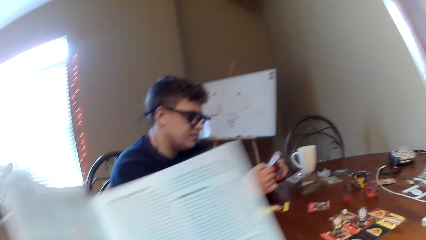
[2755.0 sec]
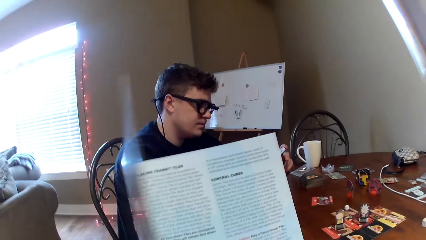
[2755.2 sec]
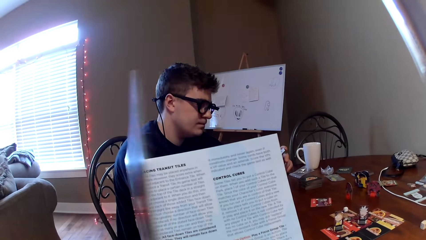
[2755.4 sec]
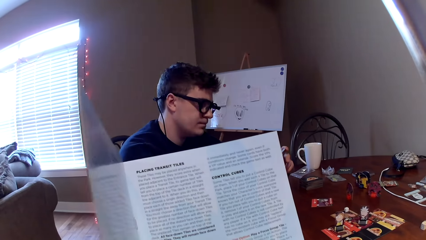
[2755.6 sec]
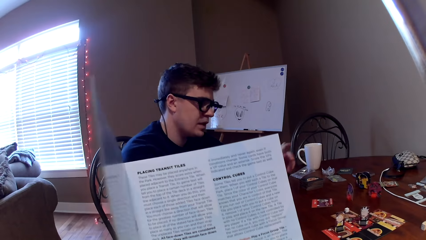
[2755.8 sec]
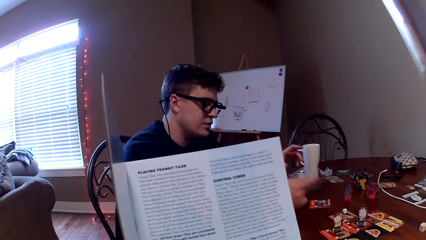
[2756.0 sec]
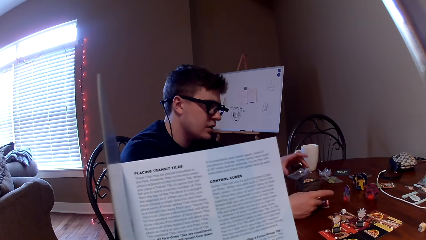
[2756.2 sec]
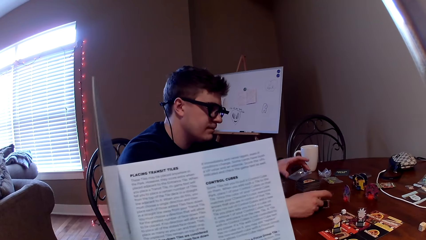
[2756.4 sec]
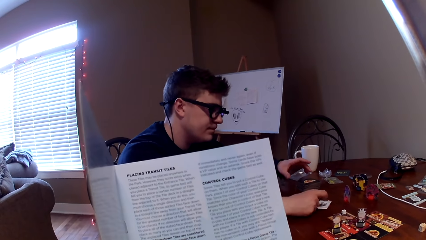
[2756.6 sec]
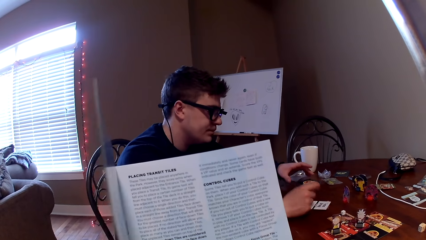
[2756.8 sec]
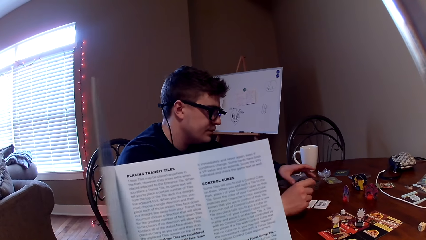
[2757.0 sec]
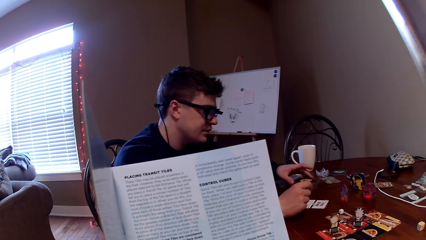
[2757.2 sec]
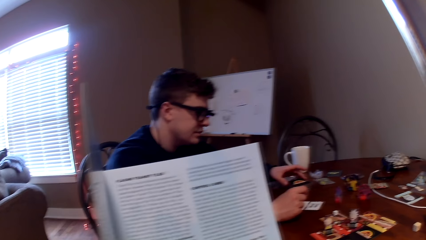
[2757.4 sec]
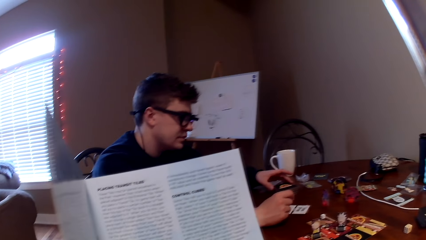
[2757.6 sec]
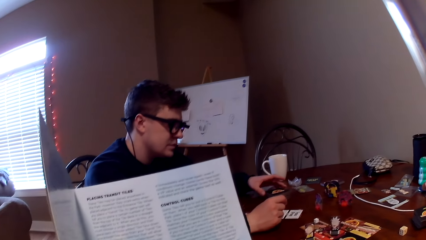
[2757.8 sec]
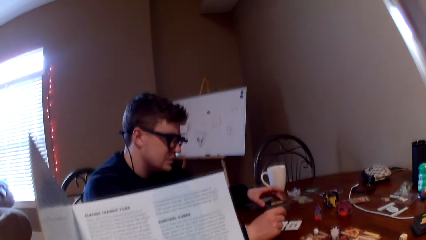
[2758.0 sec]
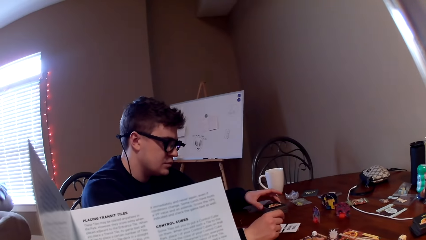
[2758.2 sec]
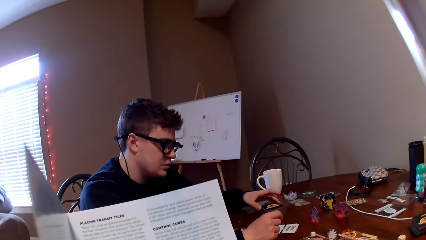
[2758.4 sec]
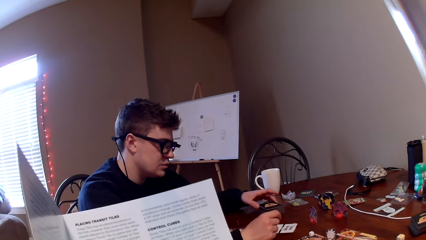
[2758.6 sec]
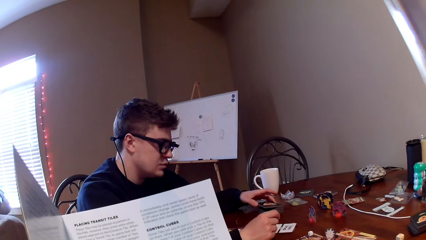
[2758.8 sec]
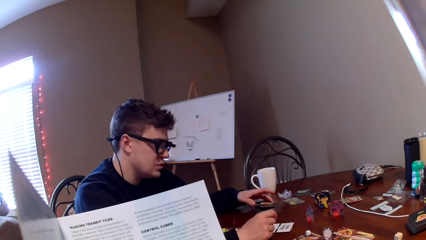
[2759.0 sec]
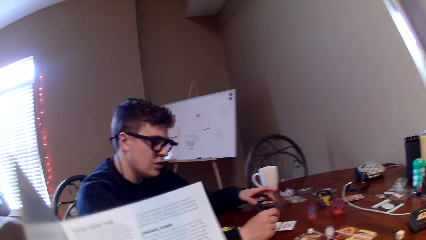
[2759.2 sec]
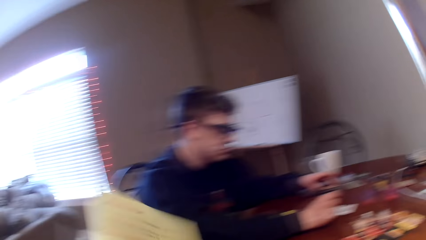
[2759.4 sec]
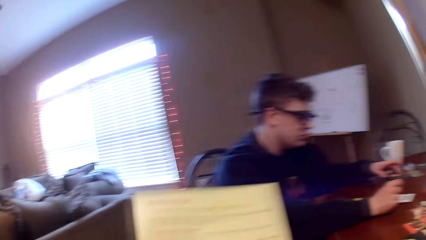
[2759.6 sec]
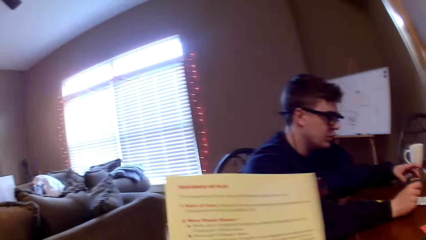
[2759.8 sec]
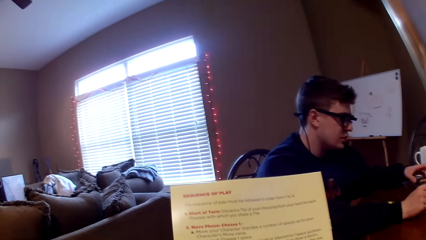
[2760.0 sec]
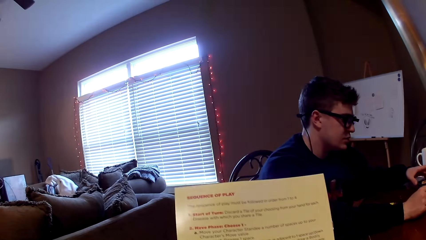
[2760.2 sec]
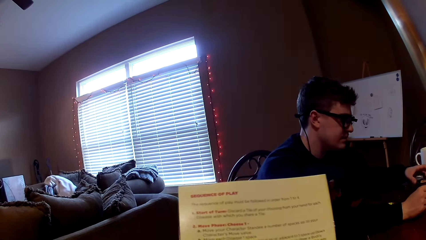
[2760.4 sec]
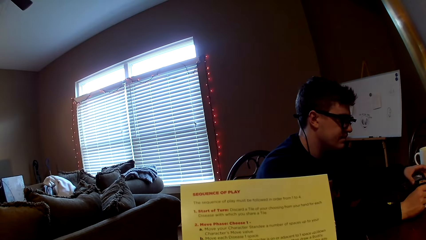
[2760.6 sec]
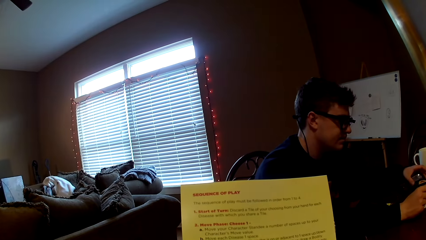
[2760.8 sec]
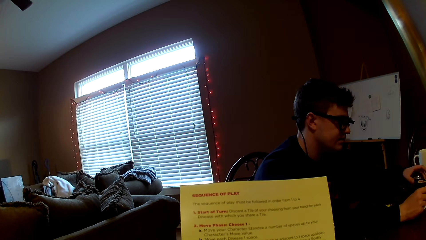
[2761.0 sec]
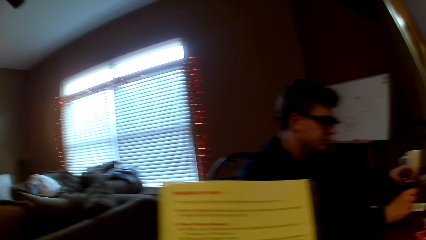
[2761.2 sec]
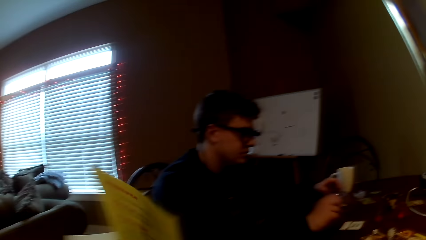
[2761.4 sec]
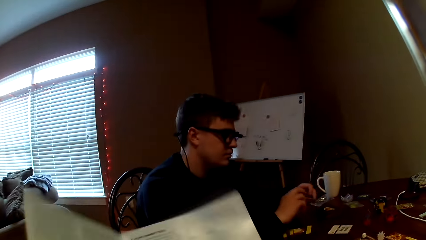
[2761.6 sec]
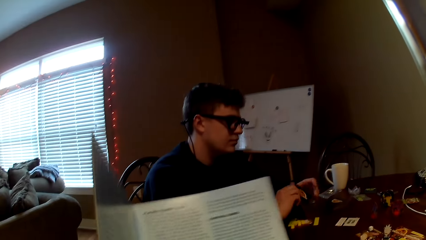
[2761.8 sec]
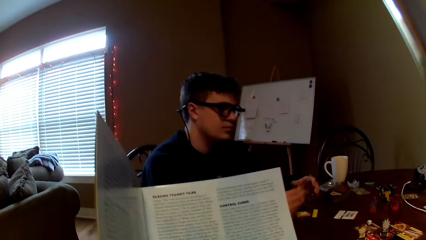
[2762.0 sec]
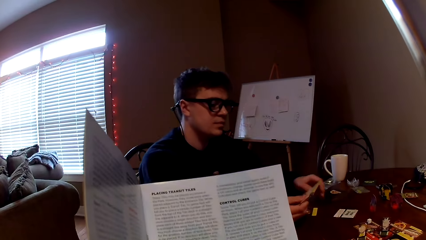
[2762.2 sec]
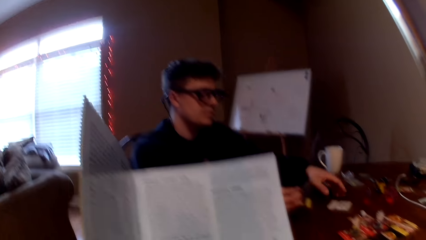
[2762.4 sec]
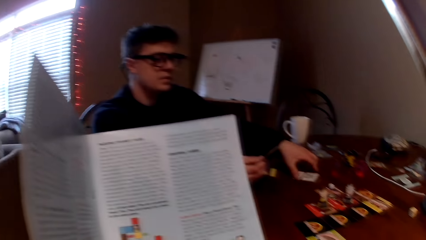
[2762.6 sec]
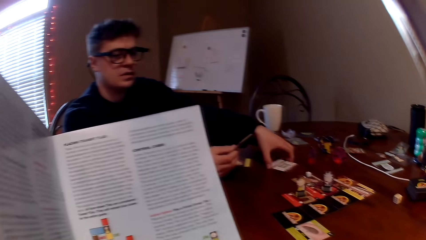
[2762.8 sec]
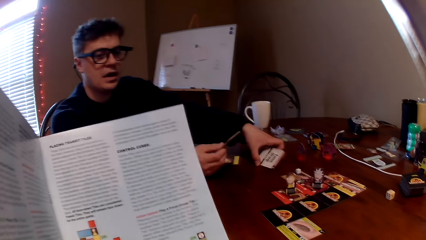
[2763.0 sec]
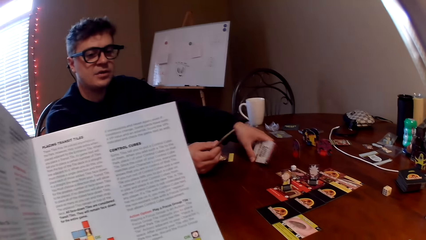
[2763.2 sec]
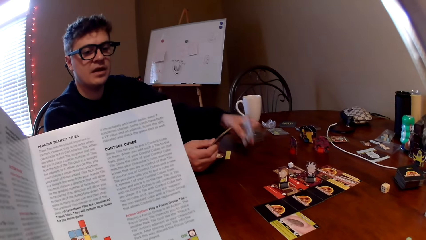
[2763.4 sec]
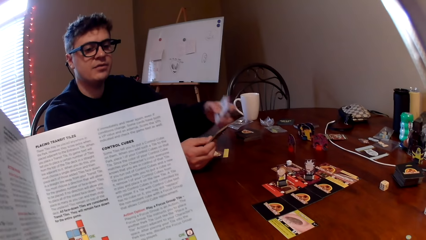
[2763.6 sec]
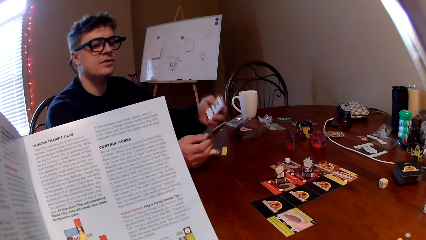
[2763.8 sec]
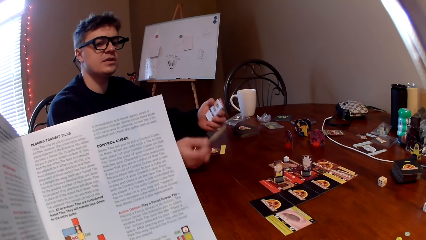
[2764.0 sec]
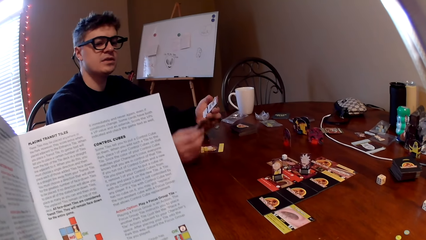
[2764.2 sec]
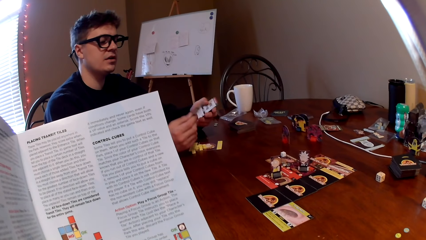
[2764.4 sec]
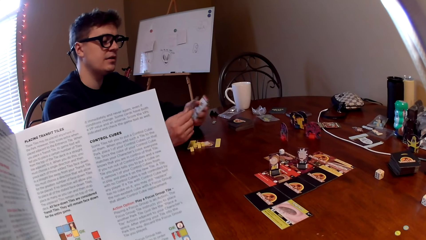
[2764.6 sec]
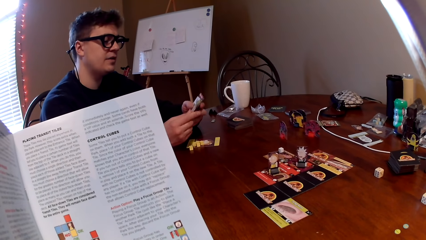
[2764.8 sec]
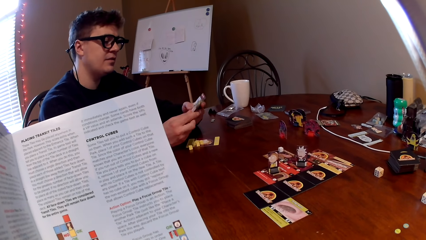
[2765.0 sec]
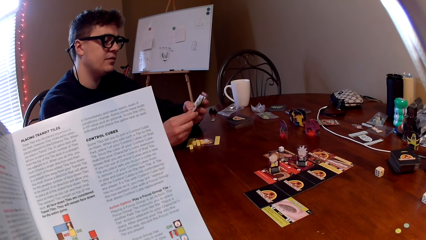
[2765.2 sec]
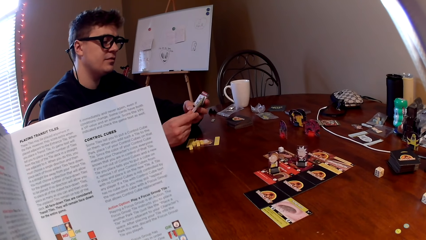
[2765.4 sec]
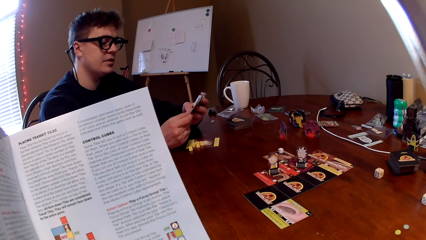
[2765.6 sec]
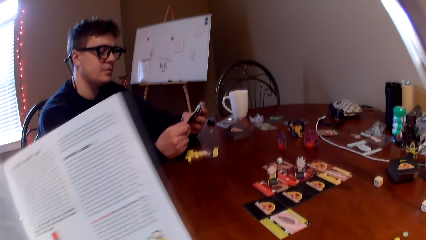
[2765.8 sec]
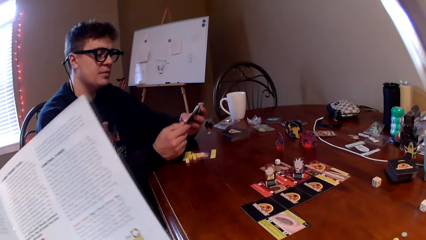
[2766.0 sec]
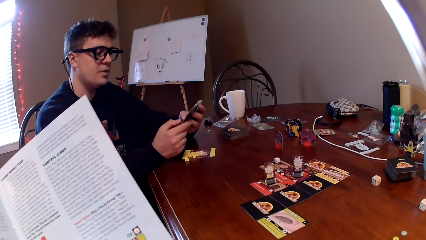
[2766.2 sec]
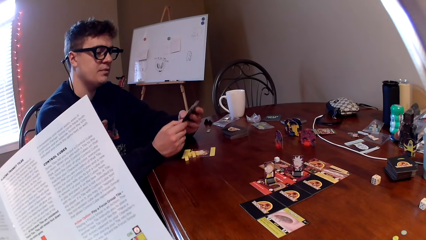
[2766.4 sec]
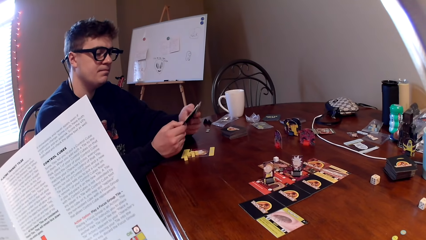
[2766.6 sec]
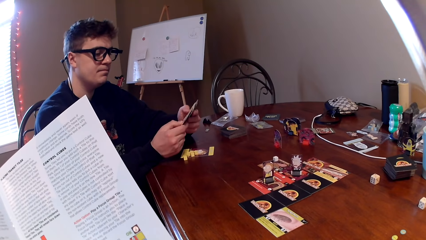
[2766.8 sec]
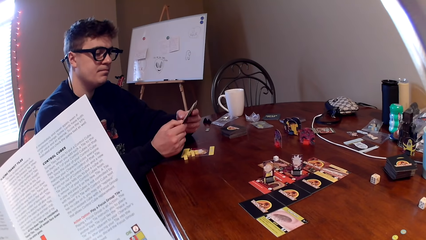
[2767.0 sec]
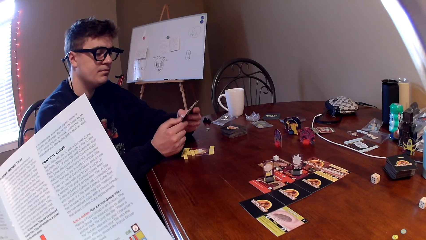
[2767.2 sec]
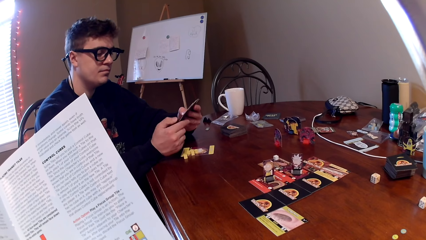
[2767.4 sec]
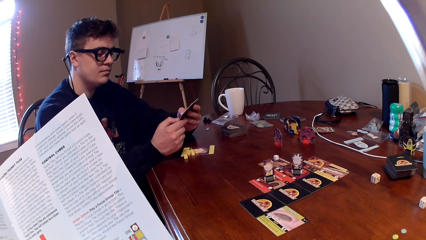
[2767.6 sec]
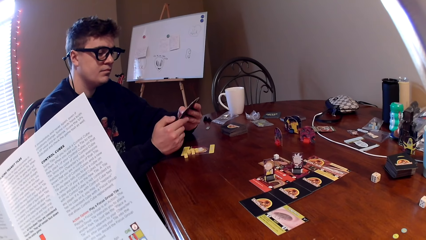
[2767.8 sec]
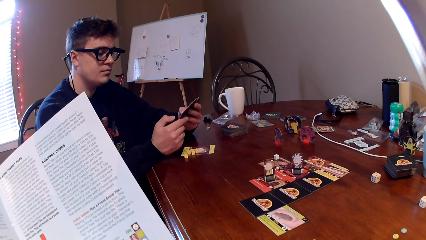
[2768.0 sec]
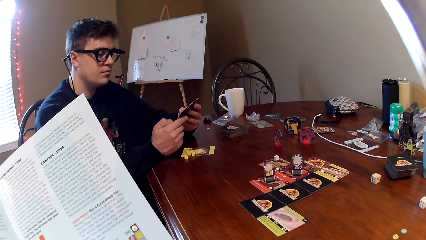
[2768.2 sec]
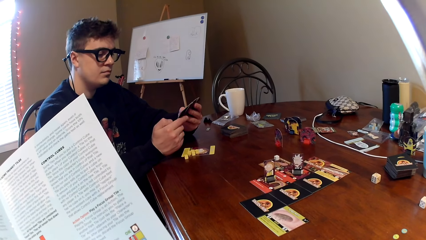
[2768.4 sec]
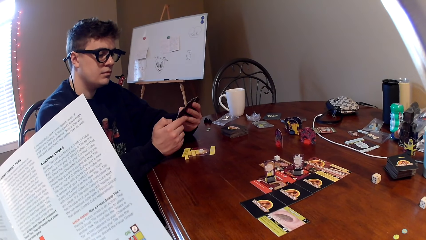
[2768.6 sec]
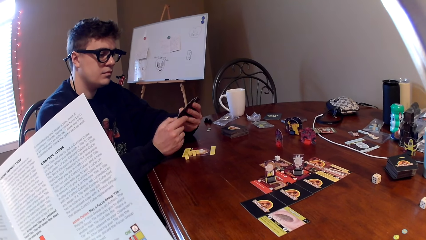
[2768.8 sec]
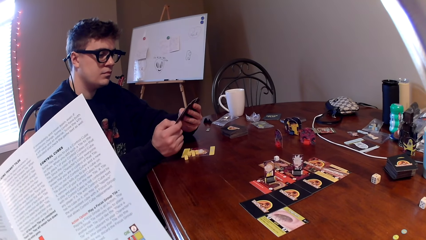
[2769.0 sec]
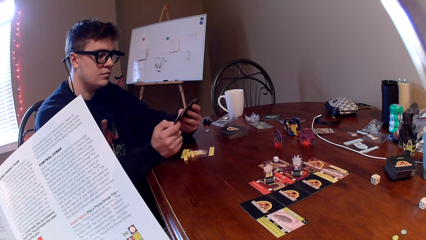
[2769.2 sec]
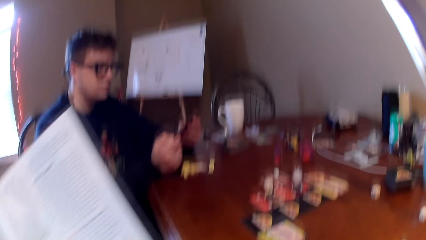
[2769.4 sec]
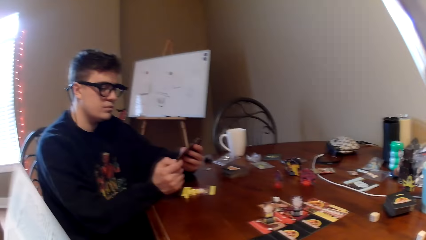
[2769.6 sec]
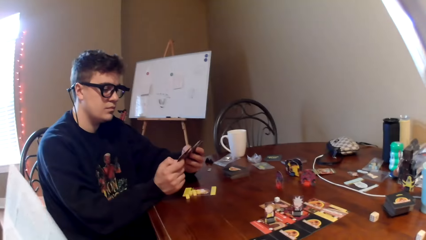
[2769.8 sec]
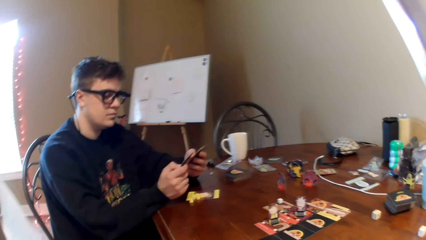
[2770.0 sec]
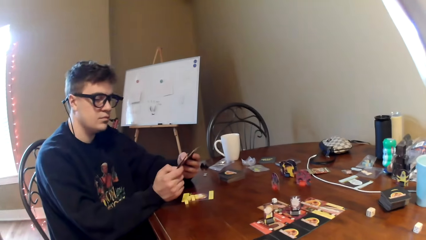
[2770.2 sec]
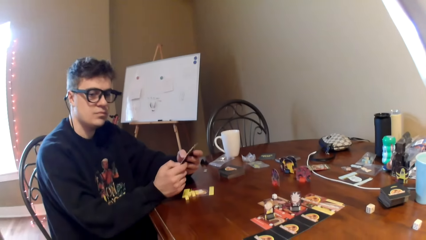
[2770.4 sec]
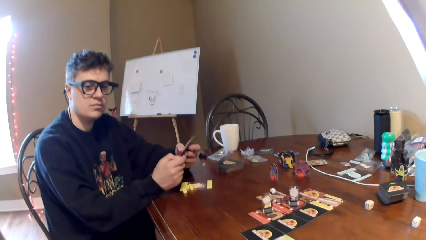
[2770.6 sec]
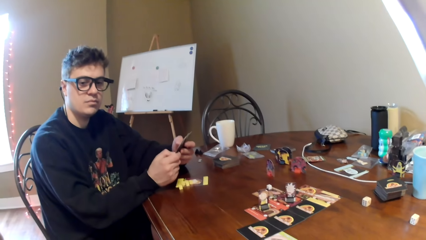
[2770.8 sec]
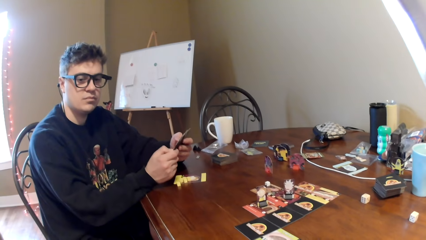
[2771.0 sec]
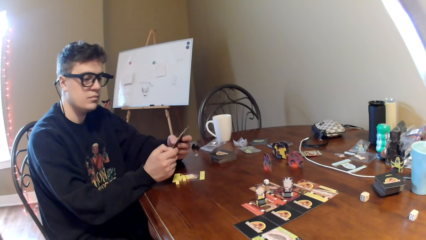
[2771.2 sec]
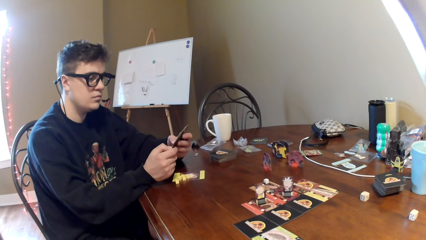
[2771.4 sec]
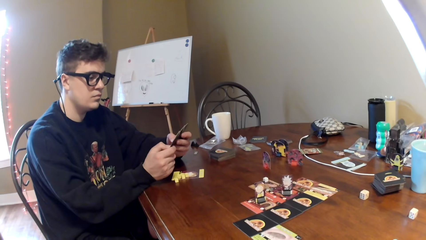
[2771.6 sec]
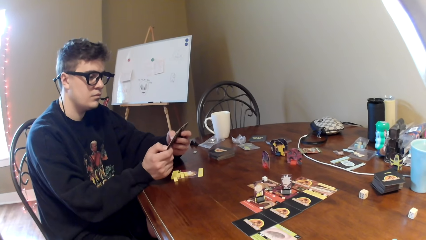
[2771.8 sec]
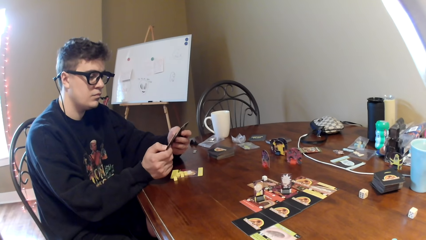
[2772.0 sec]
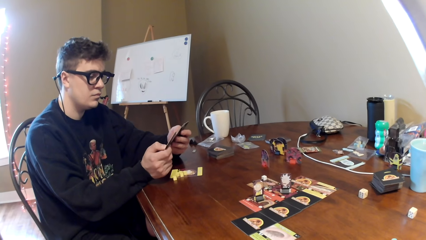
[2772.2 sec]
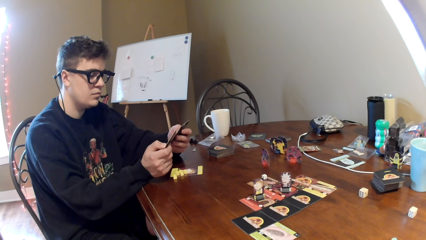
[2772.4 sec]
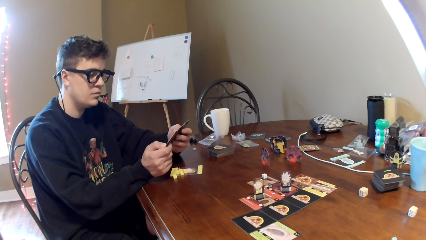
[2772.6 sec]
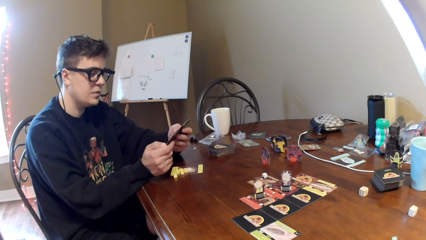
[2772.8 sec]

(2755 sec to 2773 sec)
The camera wearer looks at the booklet. They talk to a man. They flap the booklet and close the book. They look at the book cover, turn the booklet and look at the booklet. The man picks up a card and converses with the camera wearer. The camera wearer looks at the man. They talk to the man.
